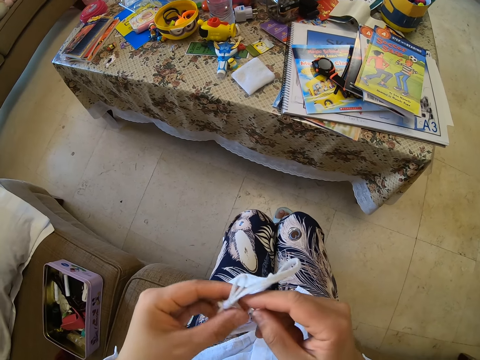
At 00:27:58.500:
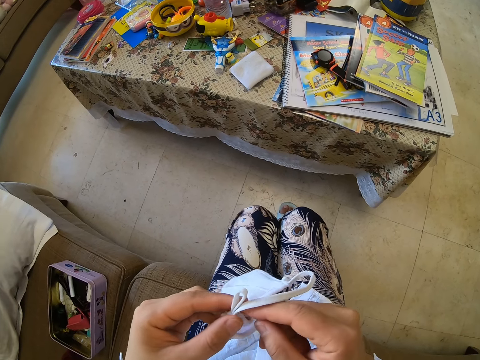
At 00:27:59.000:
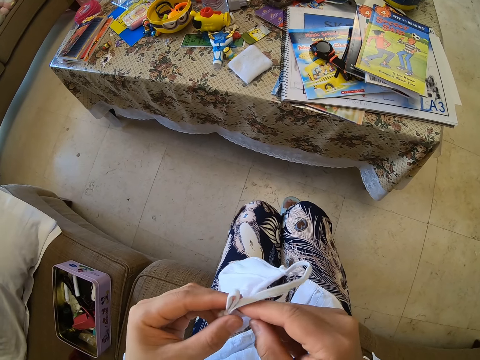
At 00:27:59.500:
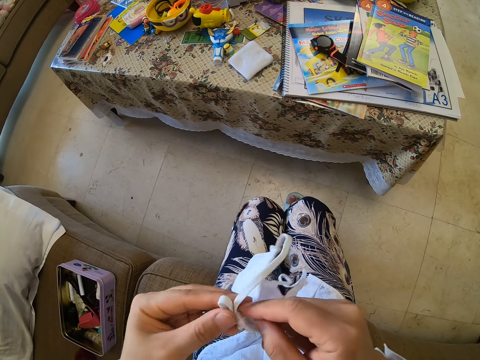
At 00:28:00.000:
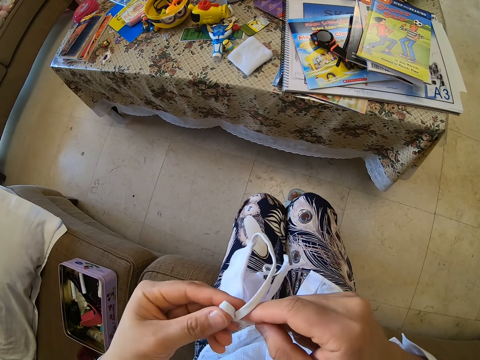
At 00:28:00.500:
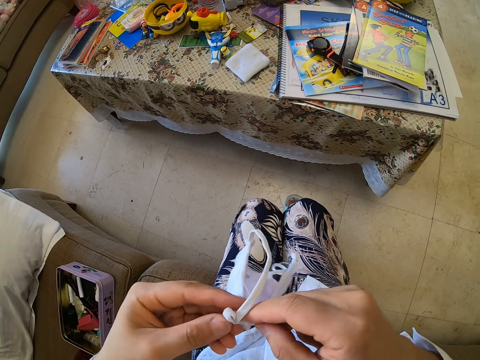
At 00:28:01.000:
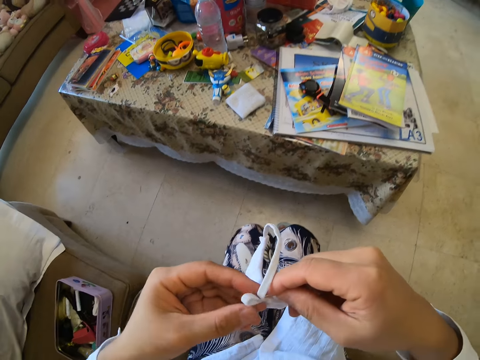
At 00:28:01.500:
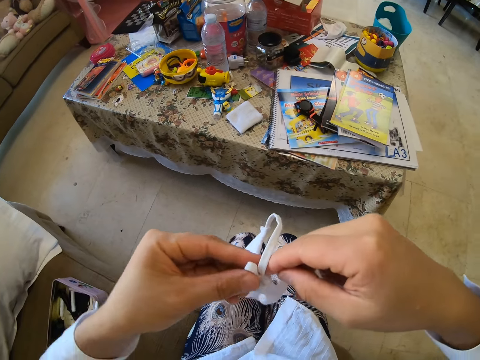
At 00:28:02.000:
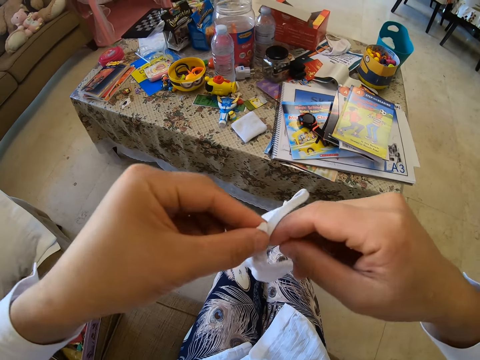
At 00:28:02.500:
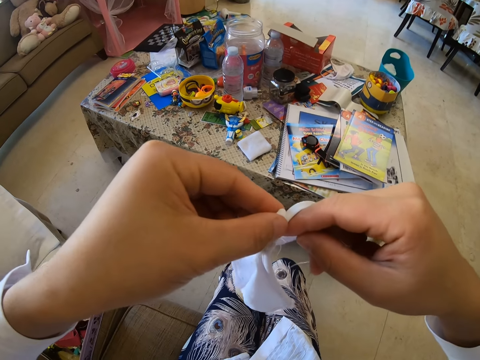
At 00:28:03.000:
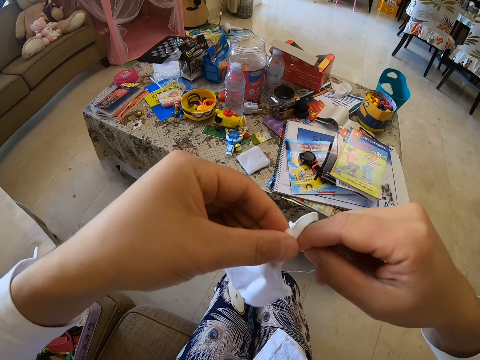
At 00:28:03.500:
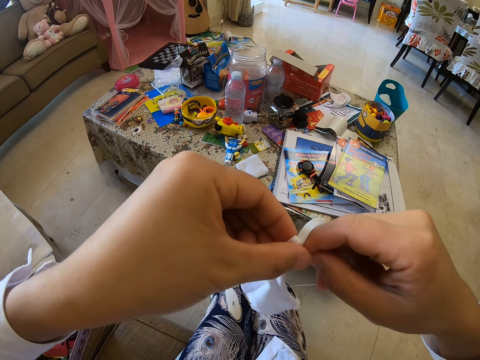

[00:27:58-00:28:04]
The camera wearer stitches the mask with a needle.

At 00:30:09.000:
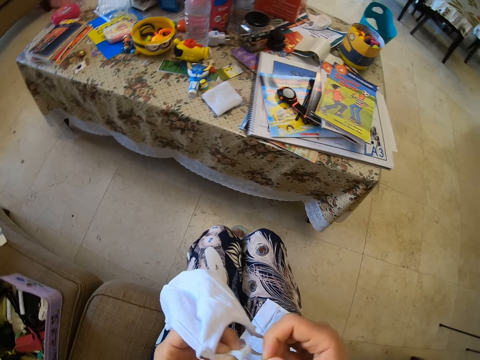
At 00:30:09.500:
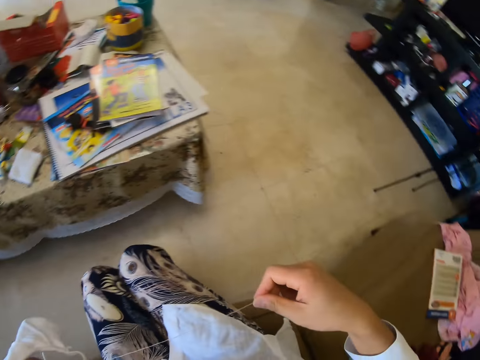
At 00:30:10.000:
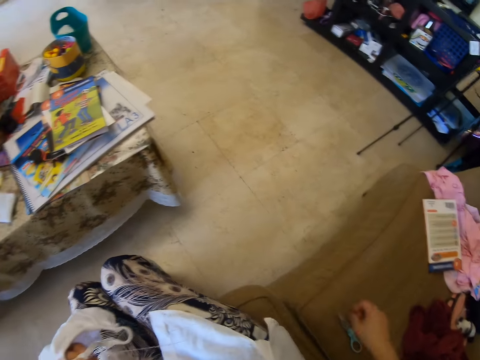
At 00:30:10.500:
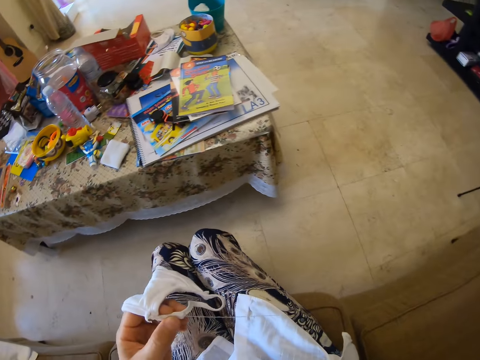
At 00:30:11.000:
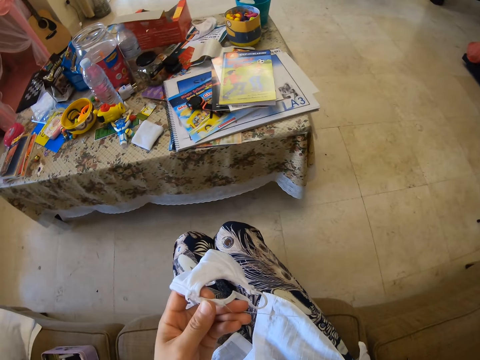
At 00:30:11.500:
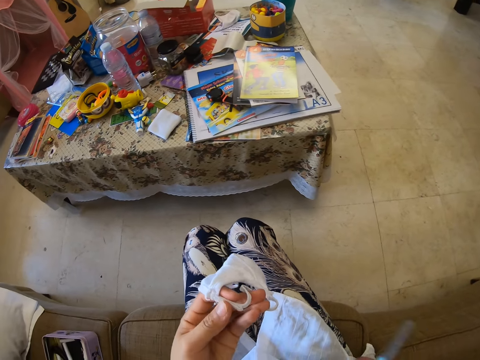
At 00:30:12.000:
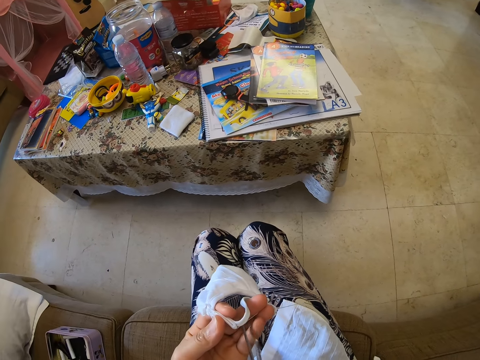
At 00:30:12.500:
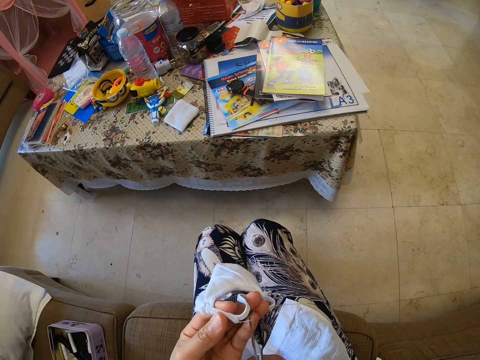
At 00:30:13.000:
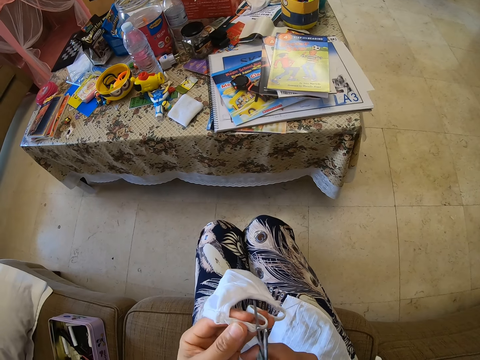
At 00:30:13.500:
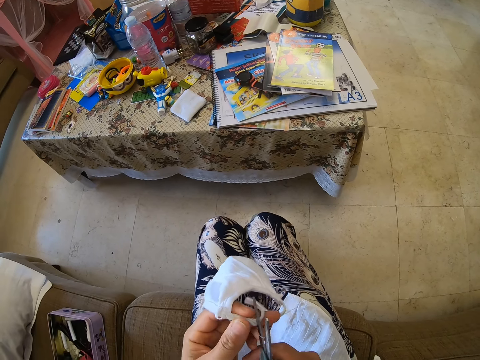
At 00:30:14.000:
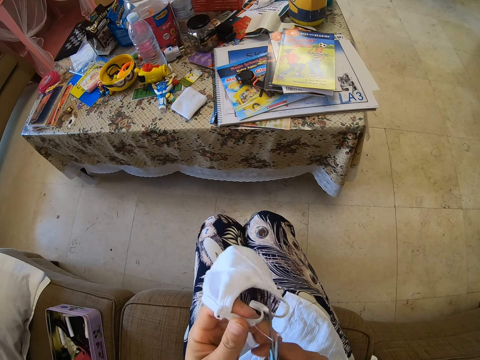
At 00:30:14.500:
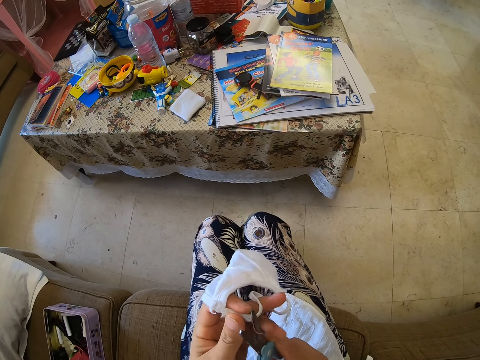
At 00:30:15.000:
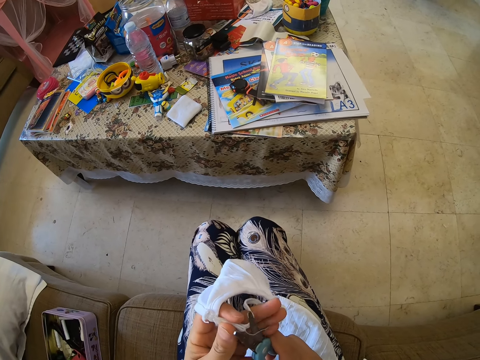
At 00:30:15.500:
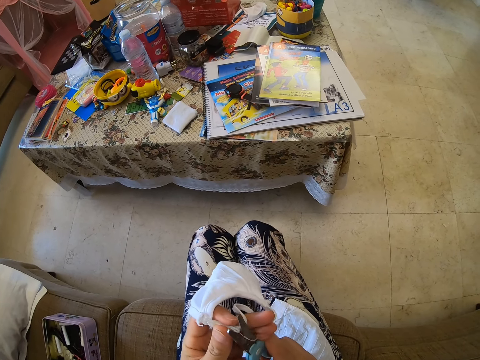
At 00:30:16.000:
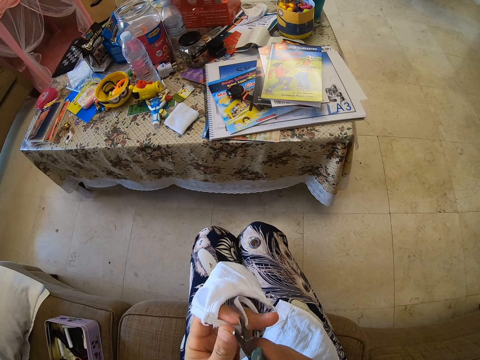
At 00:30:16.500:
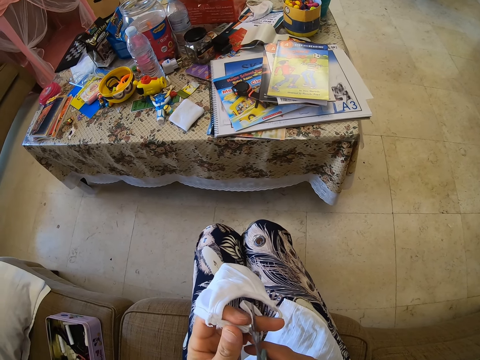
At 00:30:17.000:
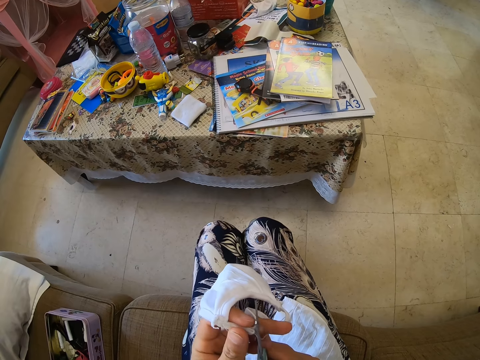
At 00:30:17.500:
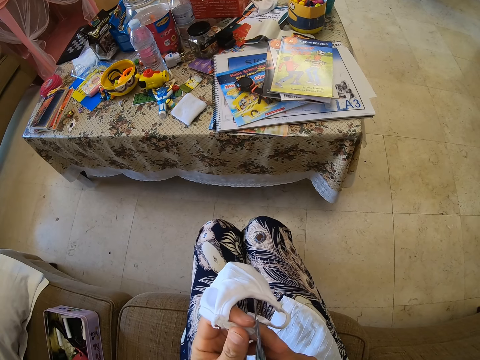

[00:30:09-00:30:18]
The camera wearer picks up scissors from the couch. They hold the scissors. They cut the thread off with the scissors.

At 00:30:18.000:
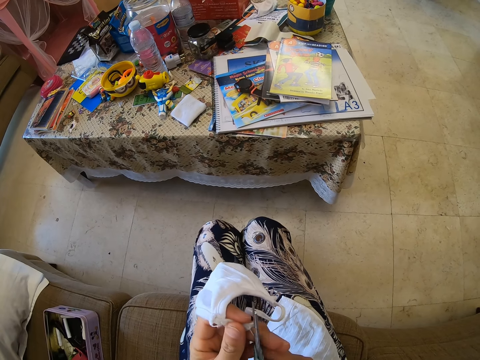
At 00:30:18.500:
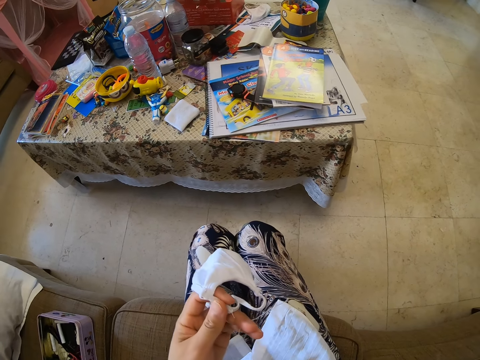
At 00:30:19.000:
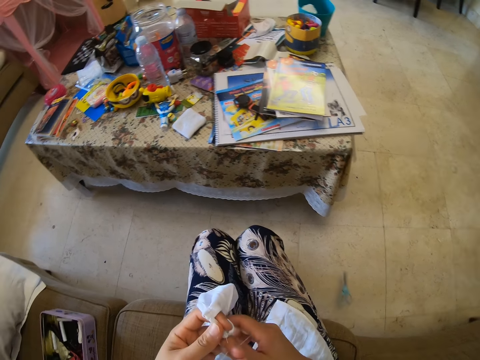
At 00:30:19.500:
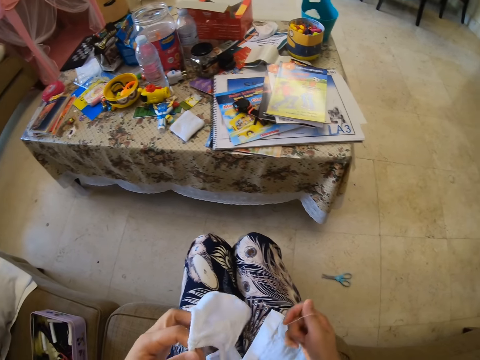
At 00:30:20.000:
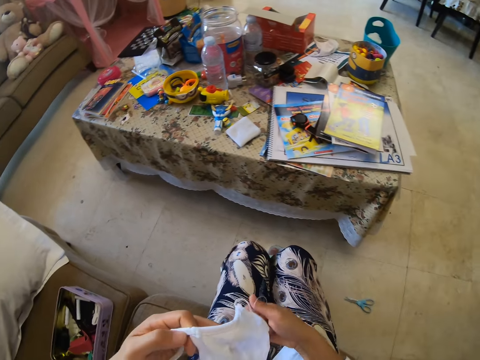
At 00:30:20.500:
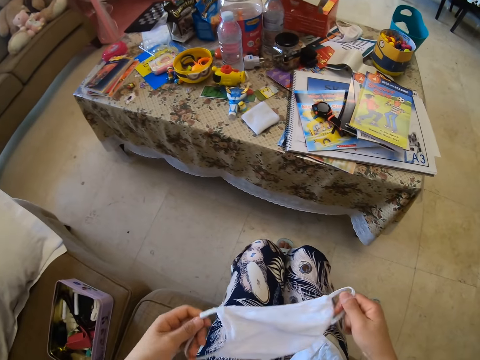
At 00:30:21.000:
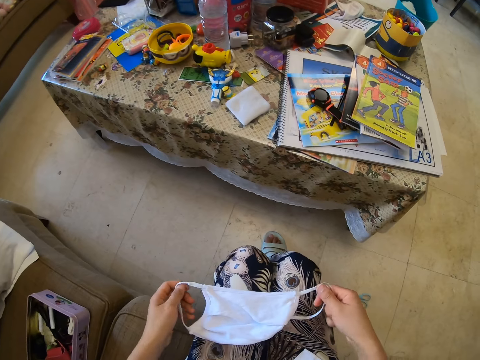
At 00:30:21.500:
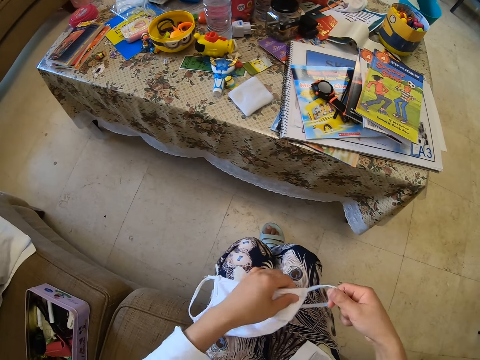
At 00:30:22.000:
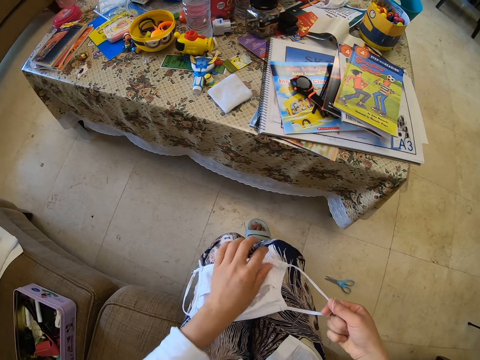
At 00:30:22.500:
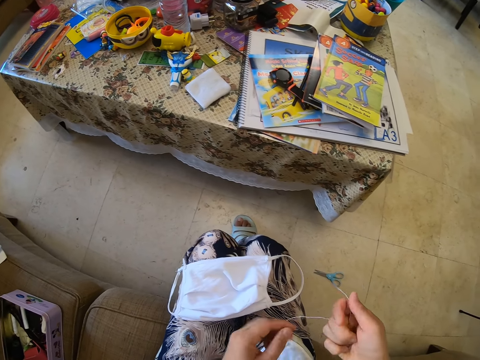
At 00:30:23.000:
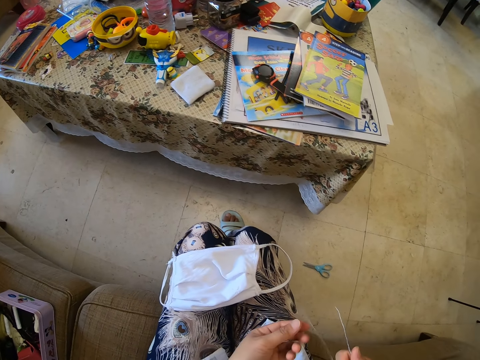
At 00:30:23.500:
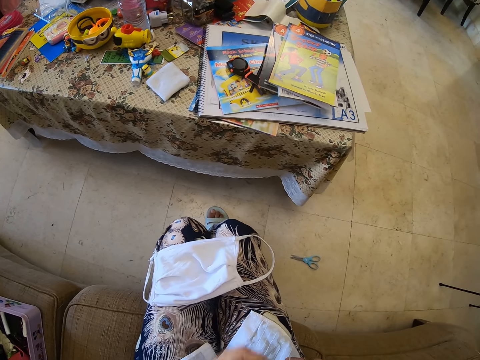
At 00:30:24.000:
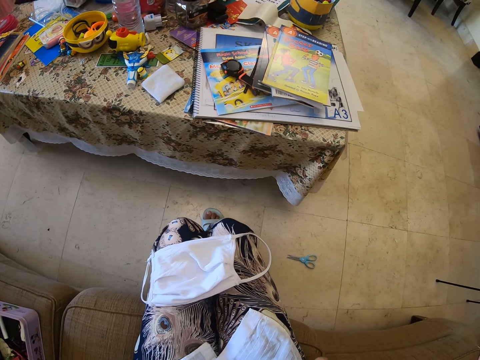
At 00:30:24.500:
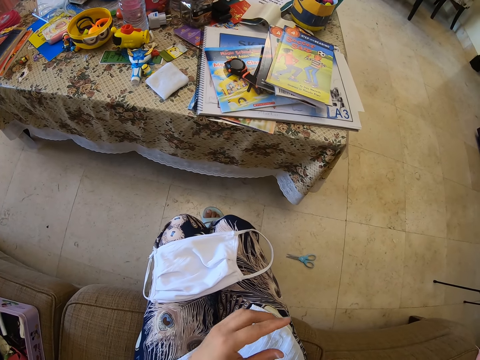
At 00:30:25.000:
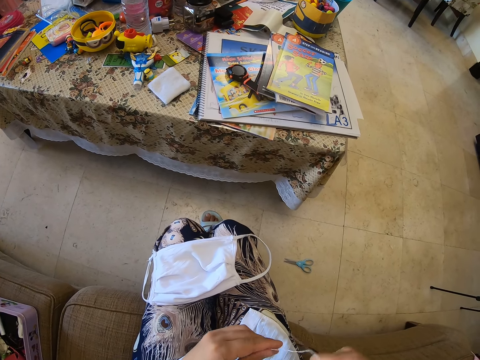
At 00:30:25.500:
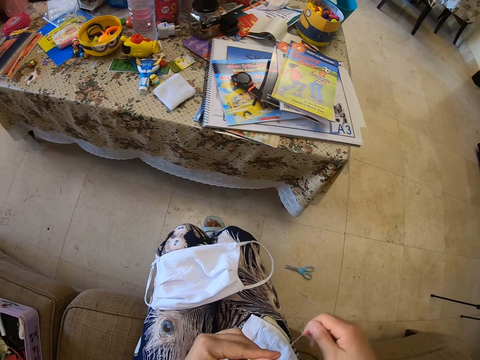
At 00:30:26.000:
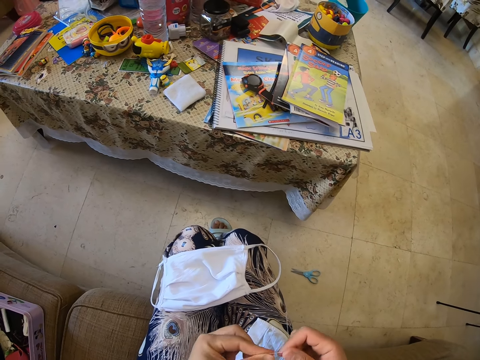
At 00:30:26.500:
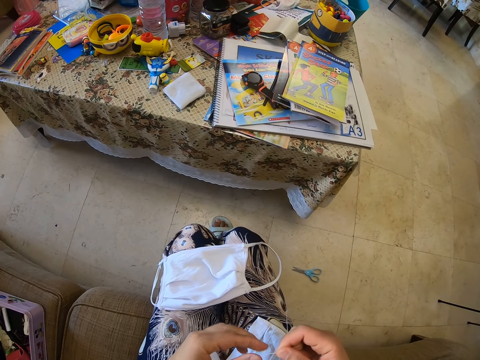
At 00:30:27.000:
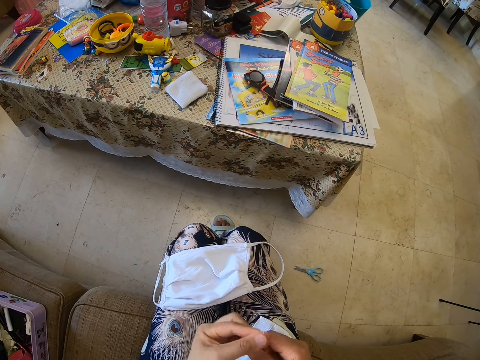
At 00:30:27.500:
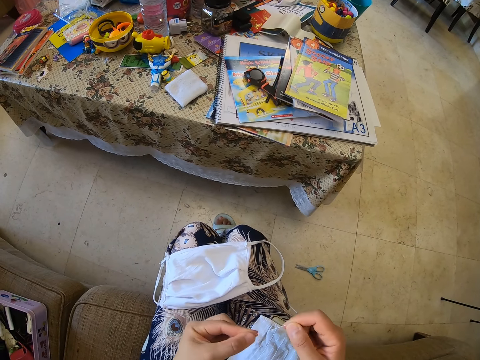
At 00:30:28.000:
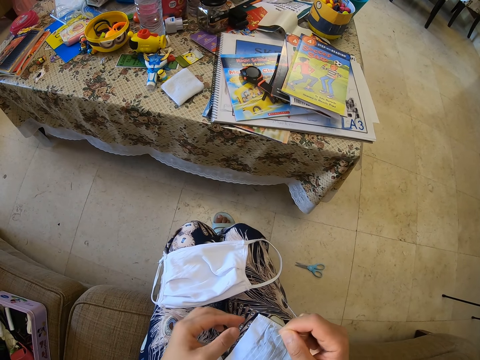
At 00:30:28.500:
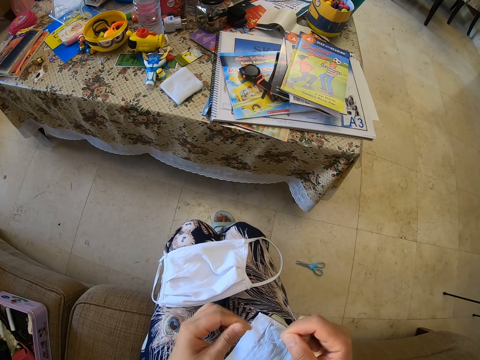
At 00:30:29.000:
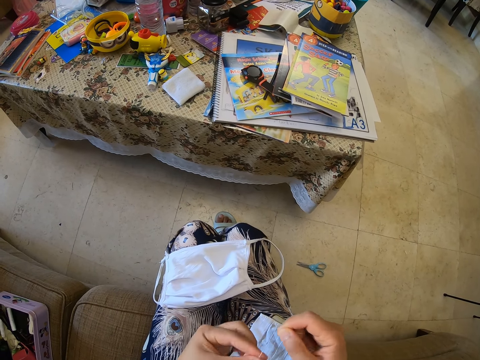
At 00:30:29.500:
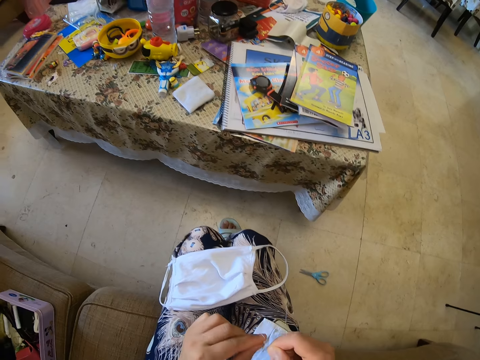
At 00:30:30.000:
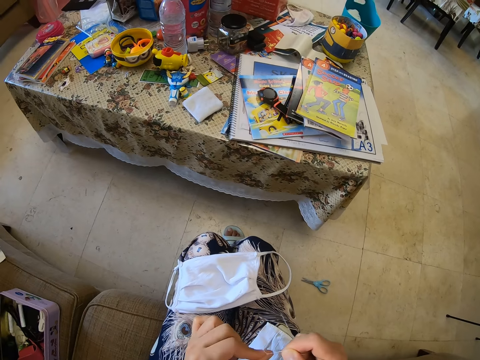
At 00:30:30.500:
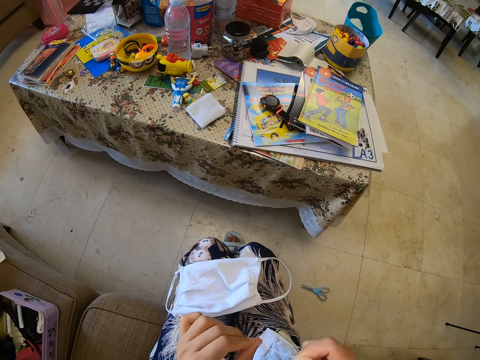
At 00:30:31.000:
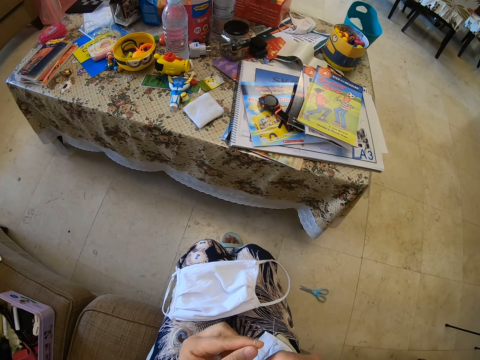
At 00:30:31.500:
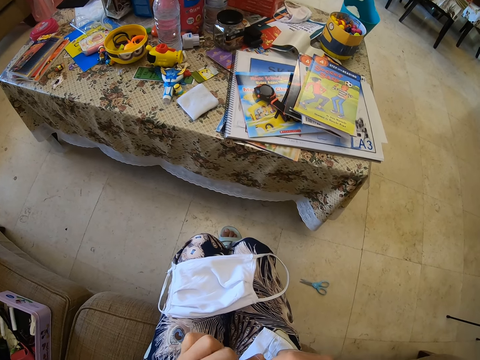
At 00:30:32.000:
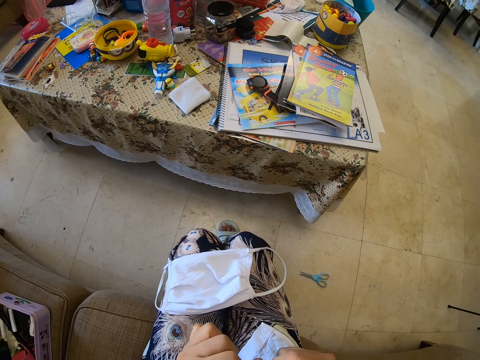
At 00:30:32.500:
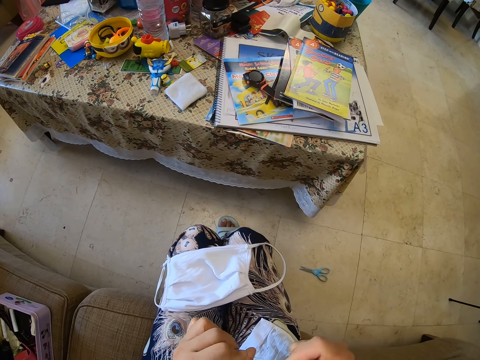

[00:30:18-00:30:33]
The camera wearer drops the scissors on the couch. They hold the thread. They look at the mask. They place the mask on the thighs. They hold the face mask. They tie the thread.
